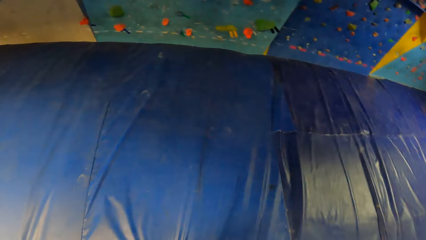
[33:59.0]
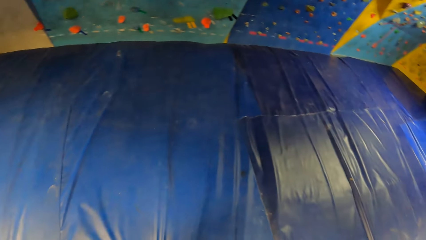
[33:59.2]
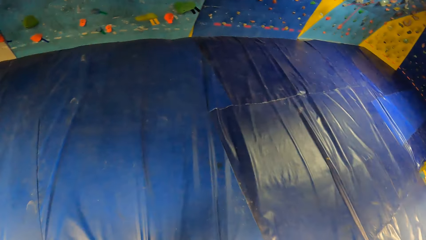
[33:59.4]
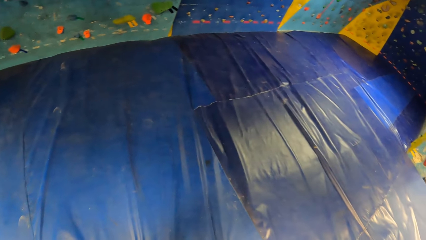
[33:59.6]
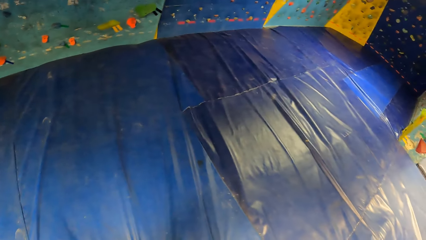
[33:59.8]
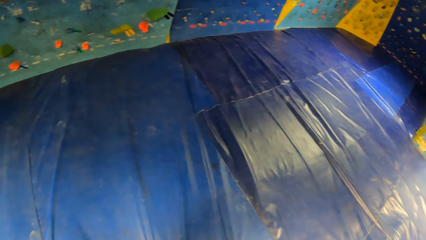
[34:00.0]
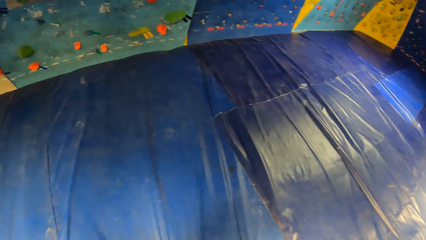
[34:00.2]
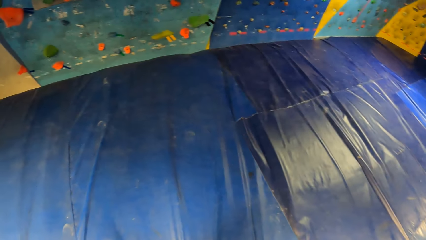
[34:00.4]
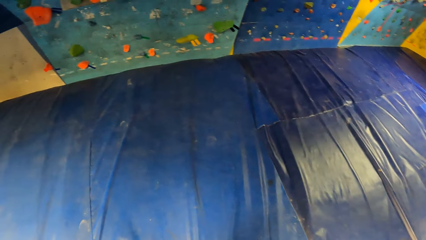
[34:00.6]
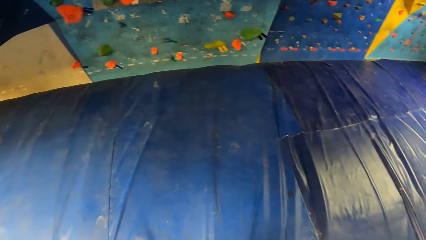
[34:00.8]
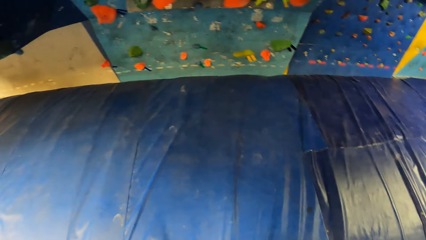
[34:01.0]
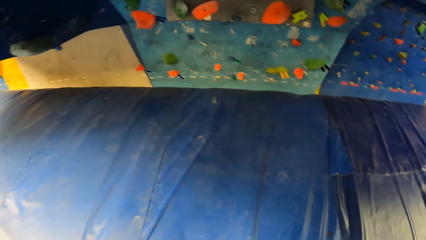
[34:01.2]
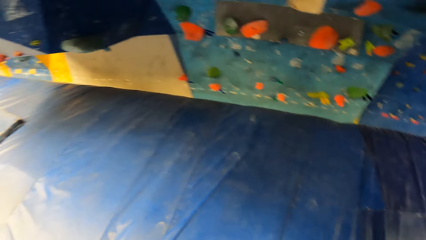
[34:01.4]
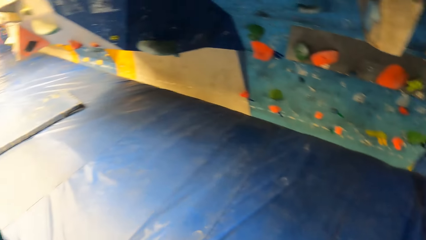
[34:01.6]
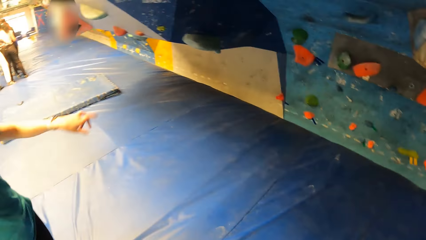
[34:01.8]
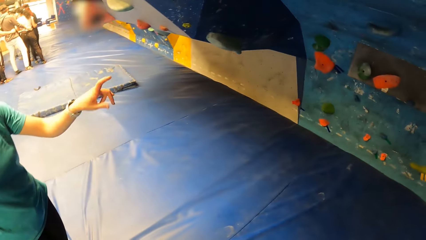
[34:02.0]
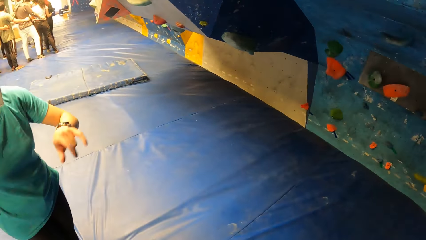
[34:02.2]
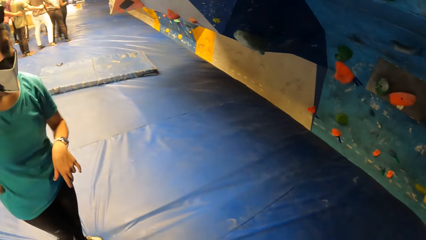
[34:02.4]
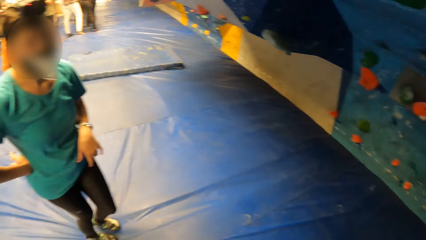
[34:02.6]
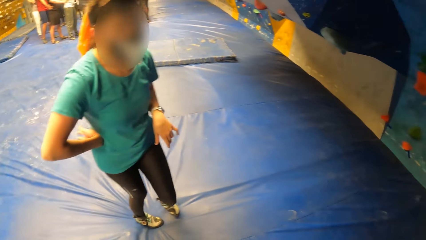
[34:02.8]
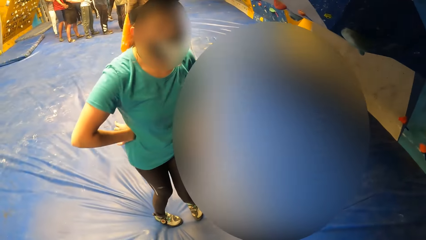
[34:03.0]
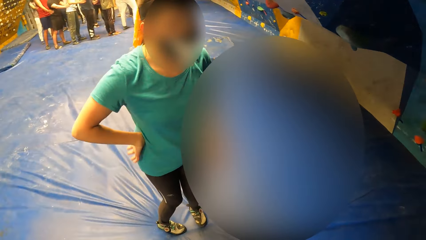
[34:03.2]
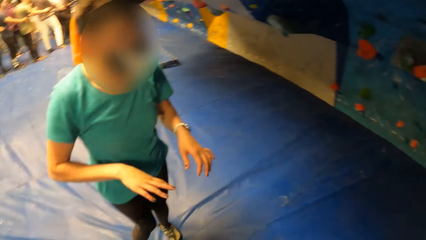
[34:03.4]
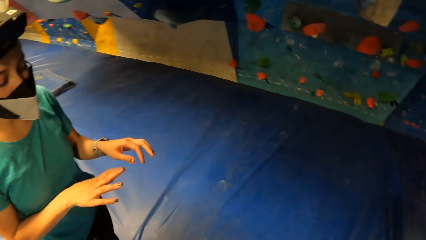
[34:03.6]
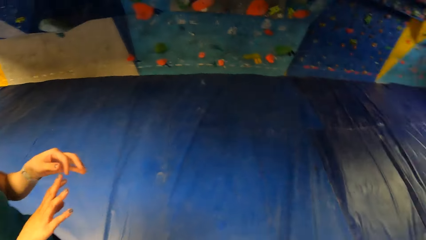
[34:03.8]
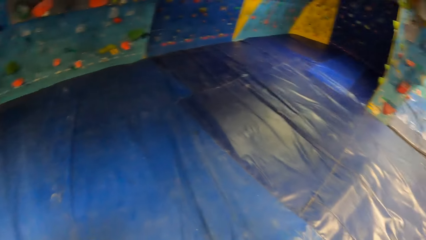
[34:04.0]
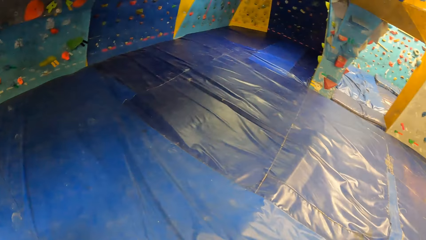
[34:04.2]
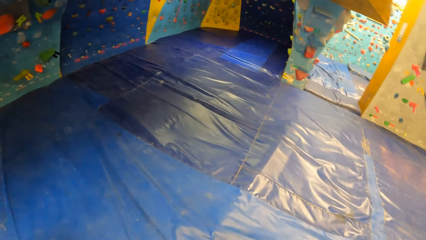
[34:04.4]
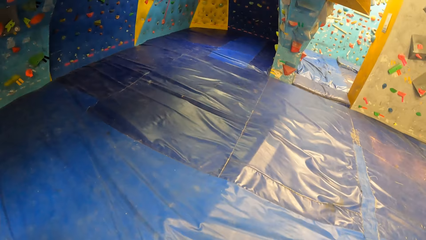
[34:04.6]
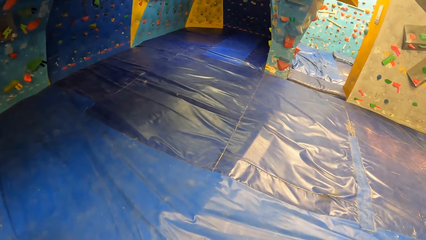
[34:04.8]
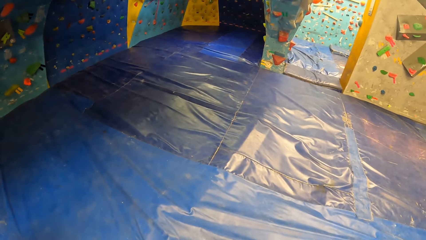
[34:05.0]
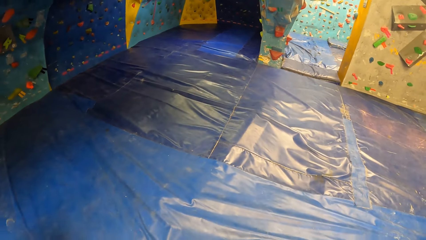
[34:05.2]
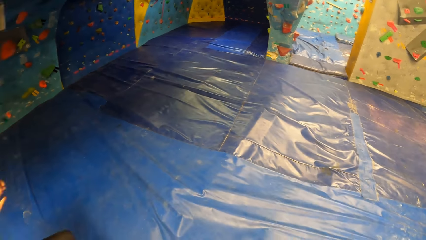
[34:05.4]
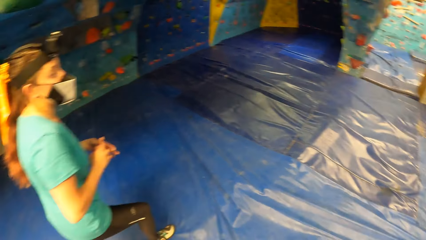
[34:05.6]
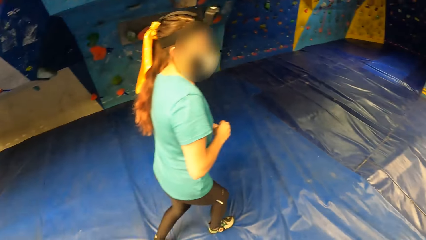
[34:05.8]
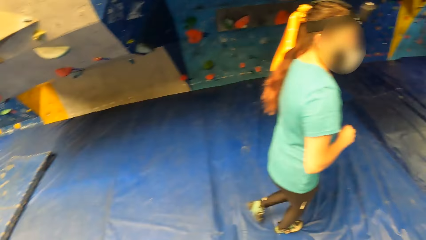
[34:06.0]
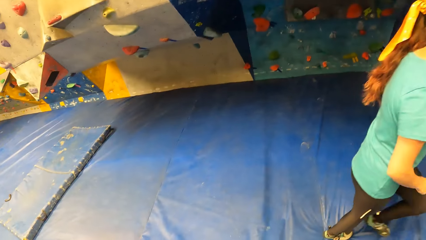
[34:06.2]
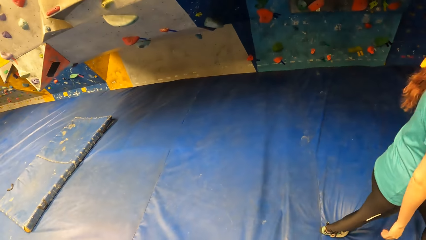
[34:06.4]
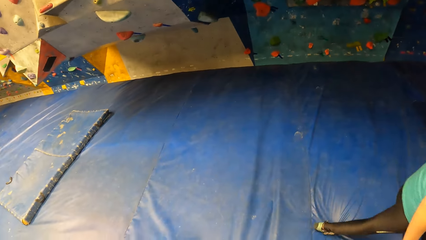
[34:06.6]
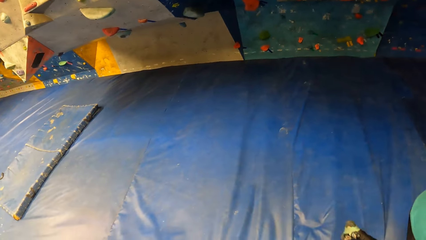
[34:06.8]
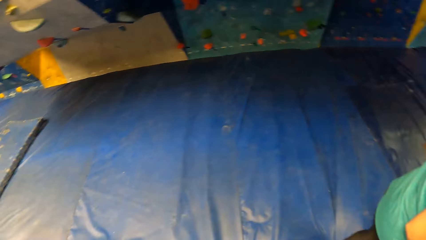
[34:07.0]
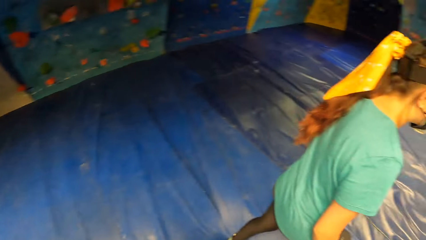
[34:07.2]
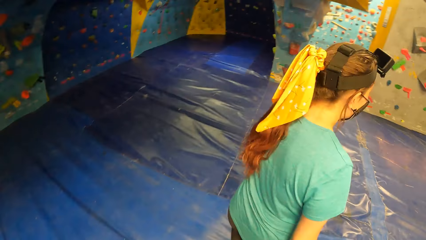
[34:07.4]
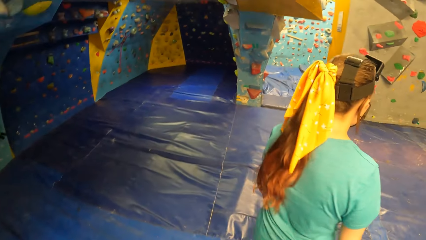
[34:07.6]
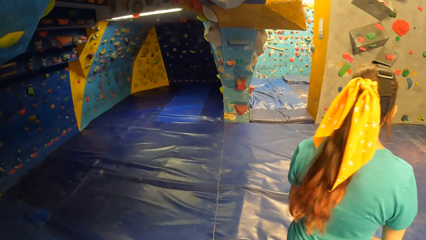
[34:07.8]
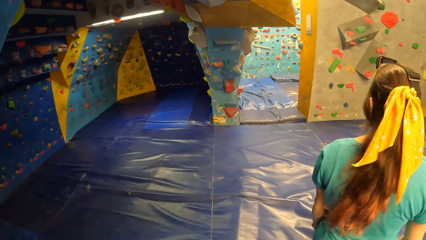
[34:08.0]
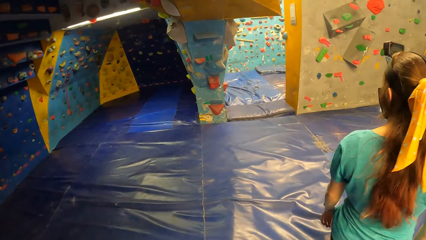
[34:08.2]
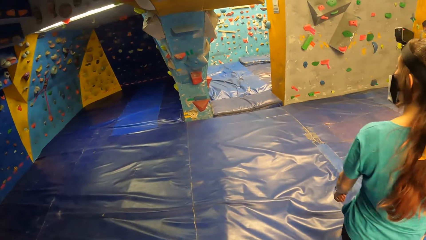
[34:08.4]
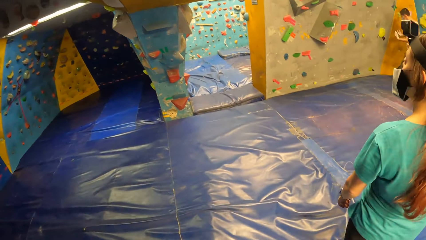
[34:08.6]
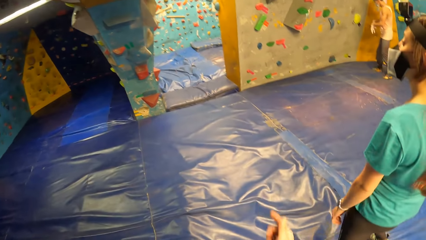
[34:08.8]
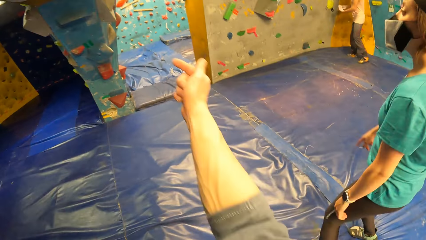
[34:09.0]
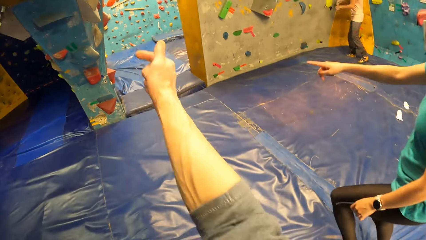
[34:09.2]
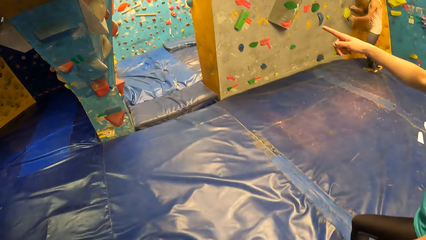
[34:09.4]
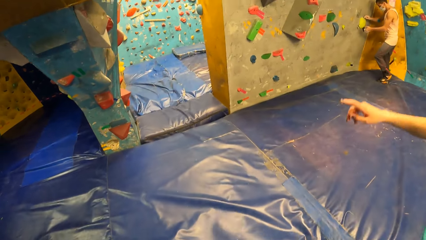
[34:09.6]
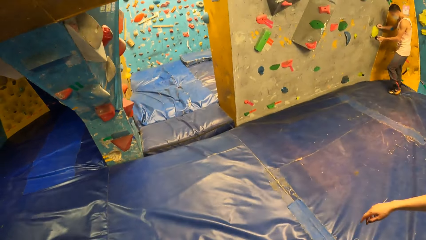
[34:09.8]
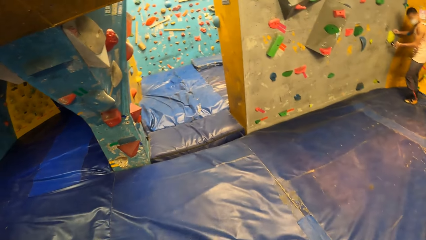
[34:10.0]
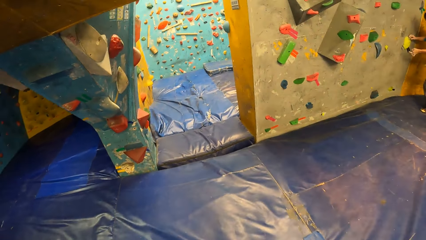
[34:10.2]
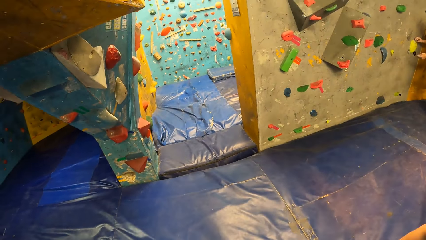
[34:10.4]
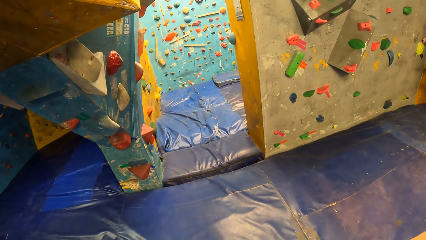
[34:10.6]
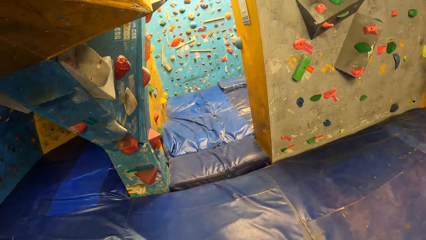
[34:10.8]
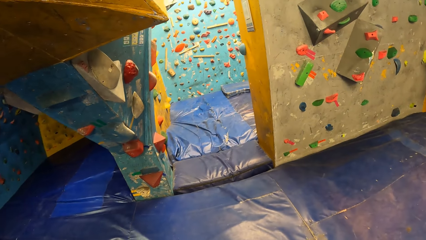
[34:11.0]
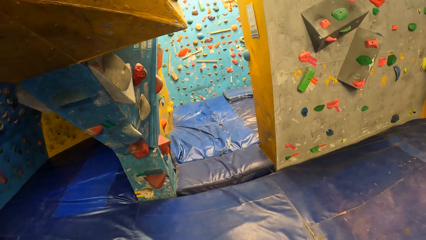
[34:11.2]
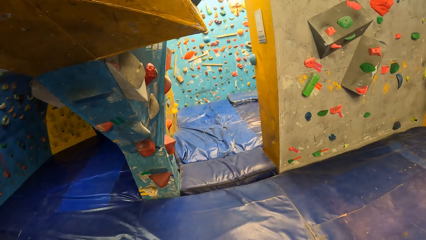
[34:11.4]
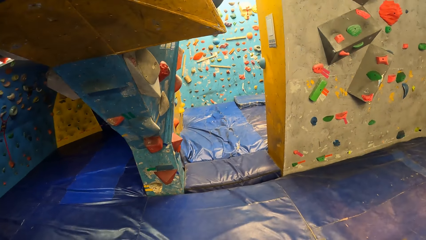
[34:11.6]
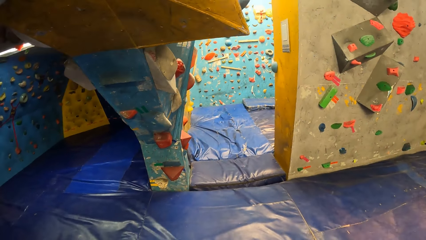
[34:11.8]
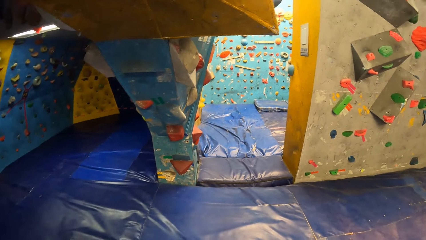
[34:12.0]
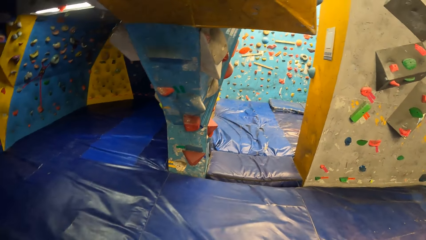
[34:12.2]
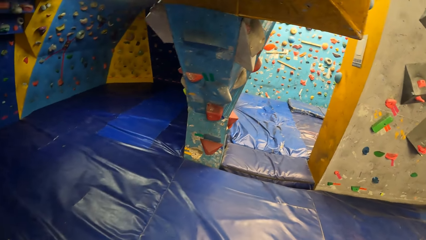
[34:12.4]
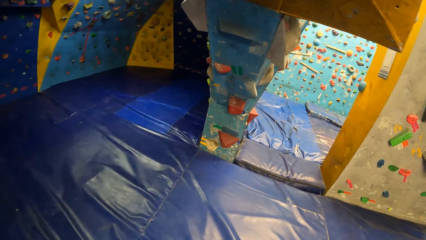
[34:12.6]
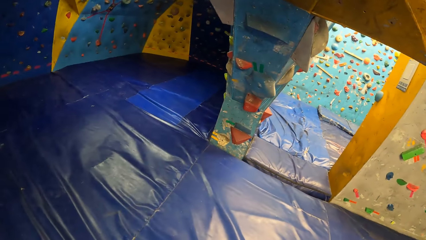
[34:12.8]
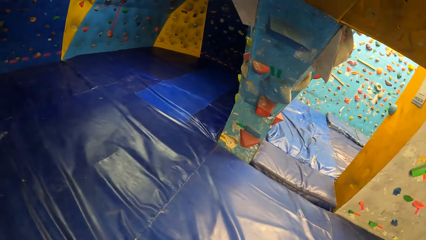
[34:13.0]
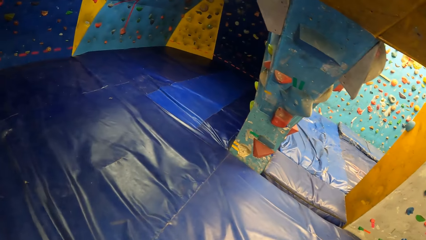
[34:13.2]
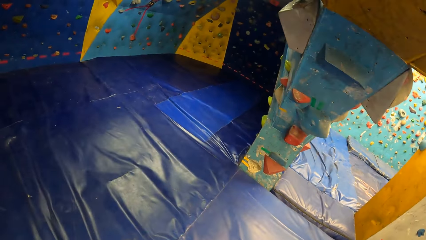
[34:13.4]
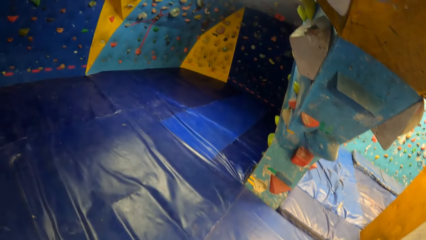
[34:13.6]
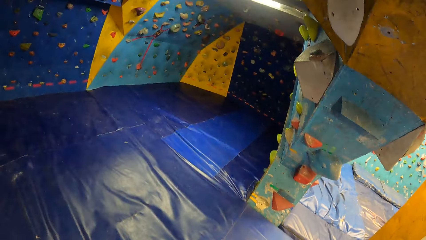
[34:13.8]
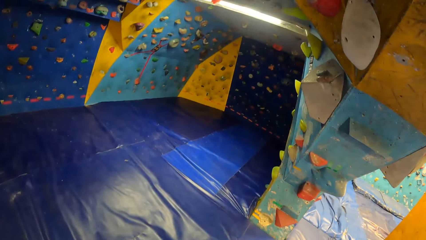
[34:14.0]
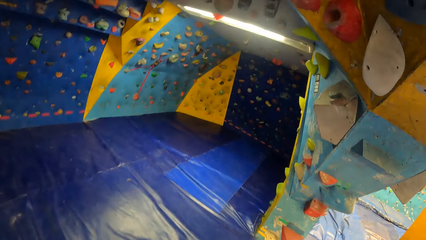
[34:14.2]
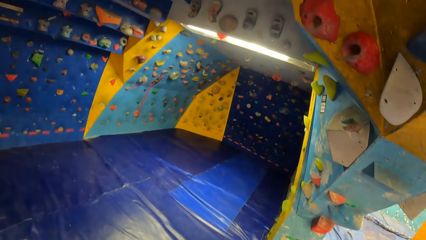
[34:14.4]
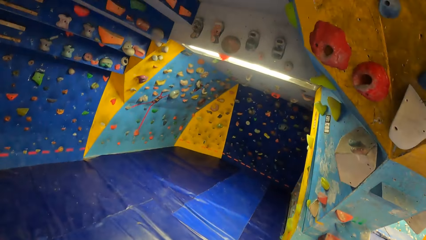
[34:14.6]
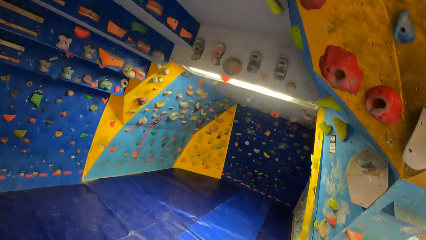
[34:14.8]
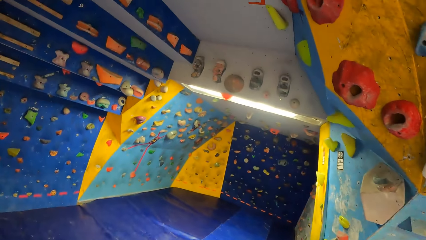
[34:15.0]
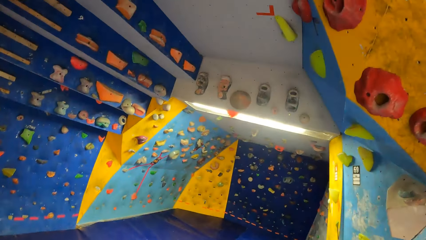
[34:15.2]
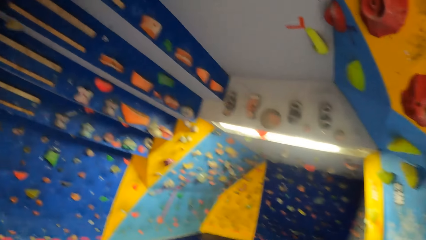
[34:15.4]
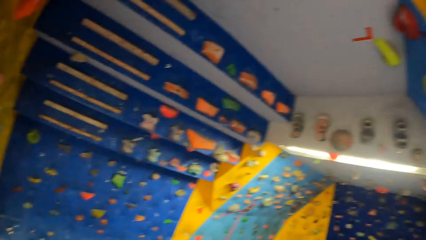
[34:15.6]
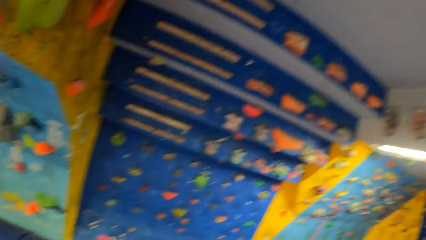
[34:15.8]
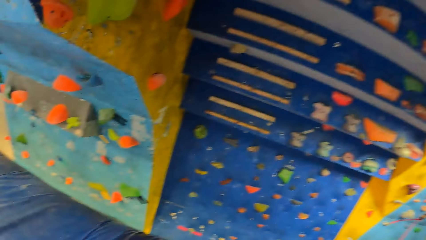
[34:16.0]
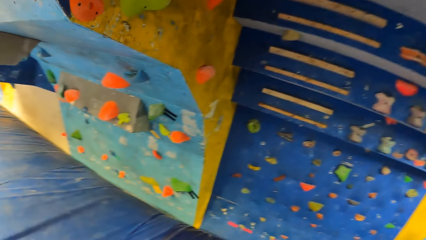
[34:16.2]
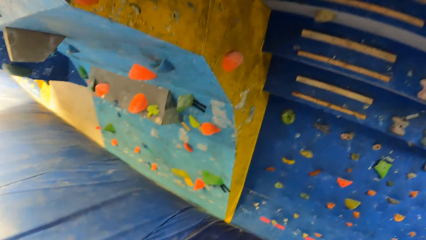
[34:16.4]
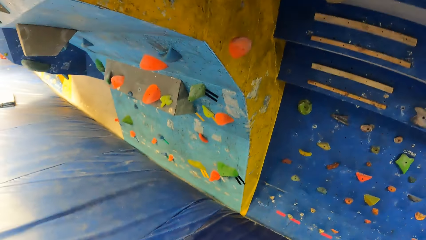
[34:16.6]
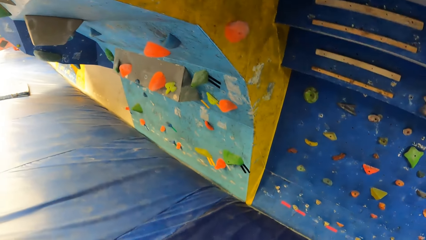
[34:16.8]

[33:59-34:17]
The camera wearer looks around. He interacts with the woman. The woman converses. The camera wearer looks around. The woman walks a few steps. The camera wearer moves his hand. He looks at the wall. He walks in the room.
